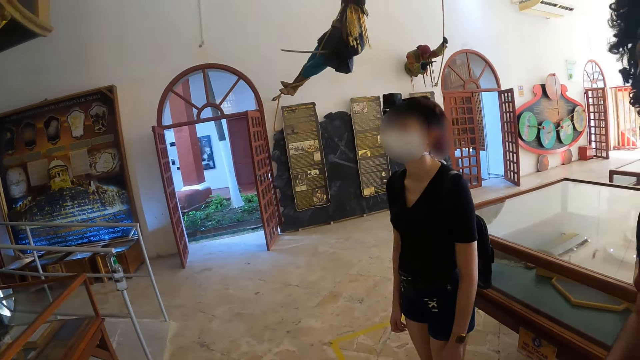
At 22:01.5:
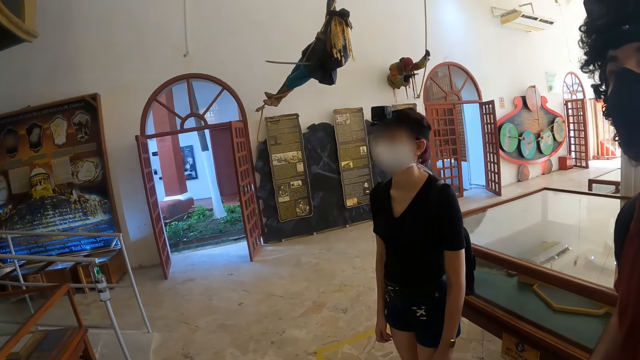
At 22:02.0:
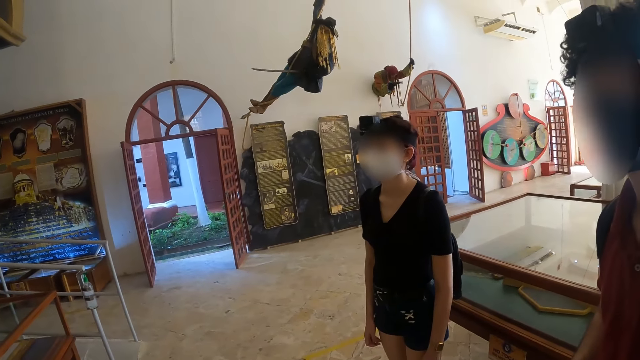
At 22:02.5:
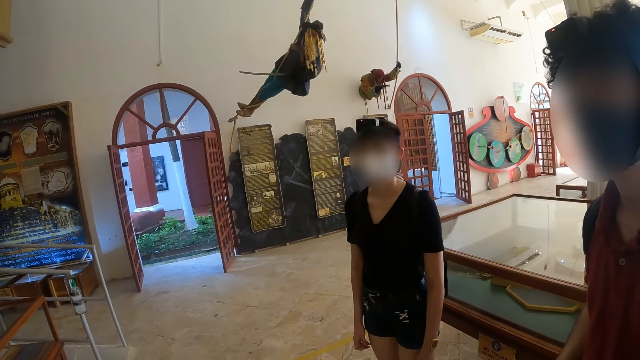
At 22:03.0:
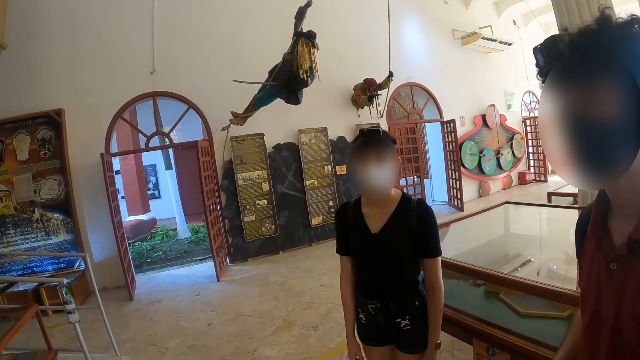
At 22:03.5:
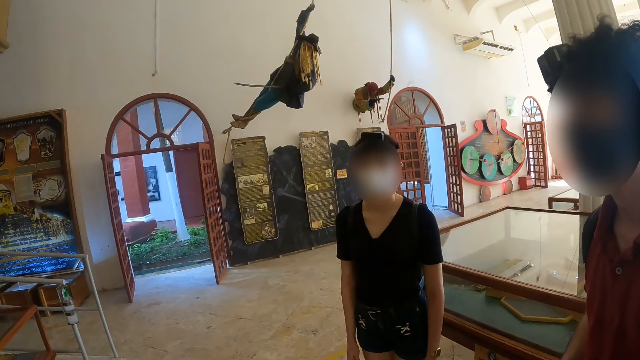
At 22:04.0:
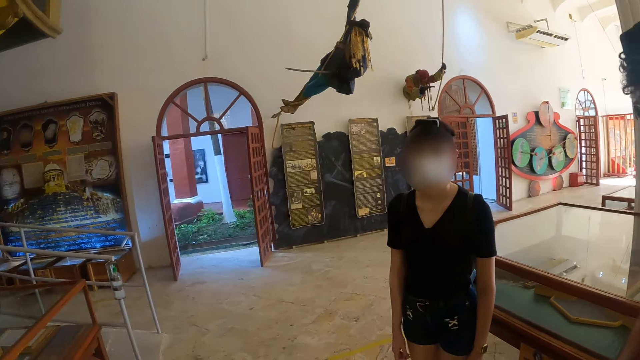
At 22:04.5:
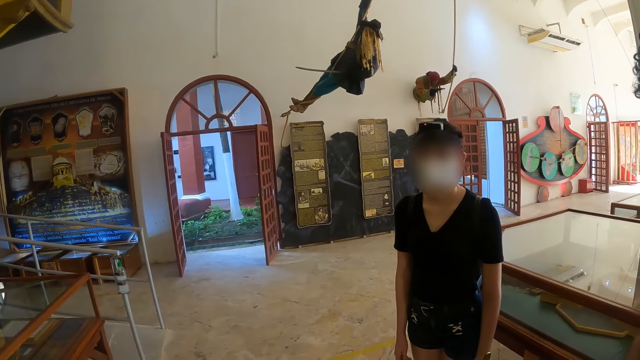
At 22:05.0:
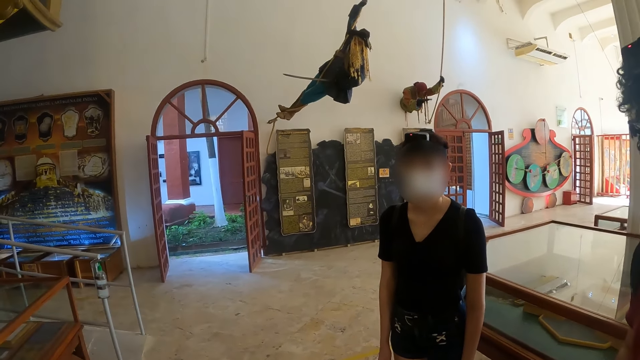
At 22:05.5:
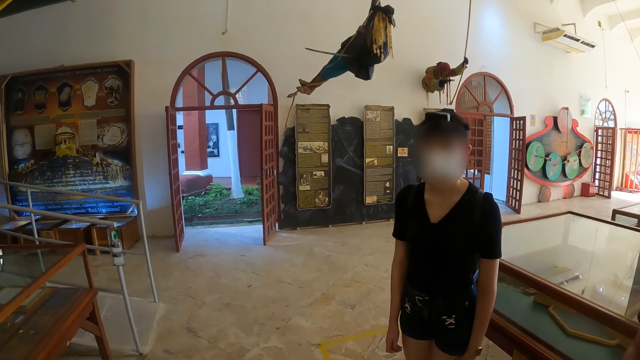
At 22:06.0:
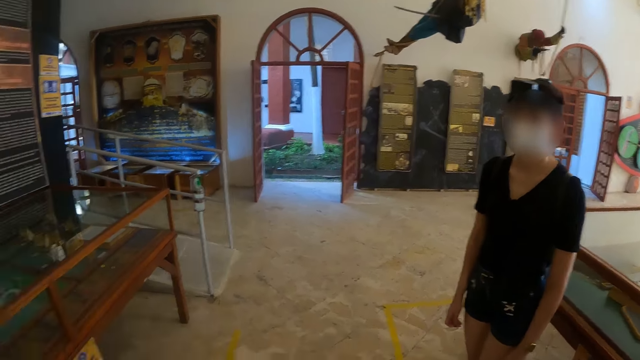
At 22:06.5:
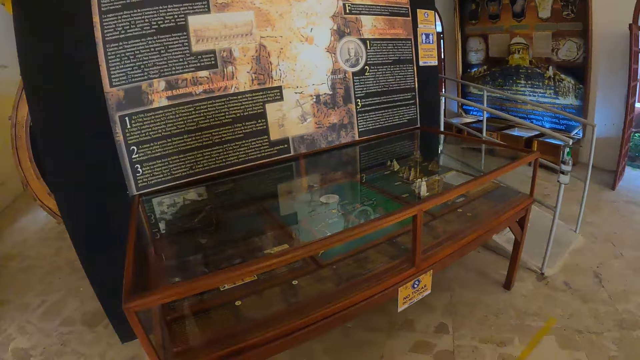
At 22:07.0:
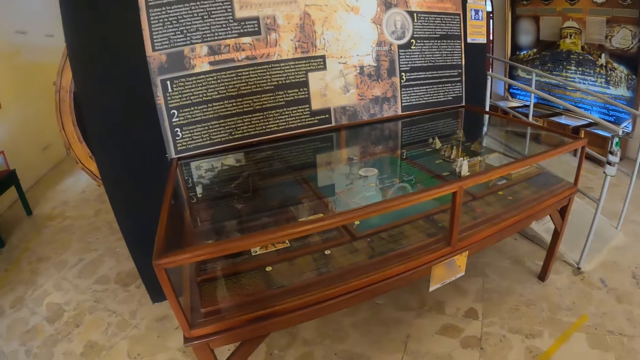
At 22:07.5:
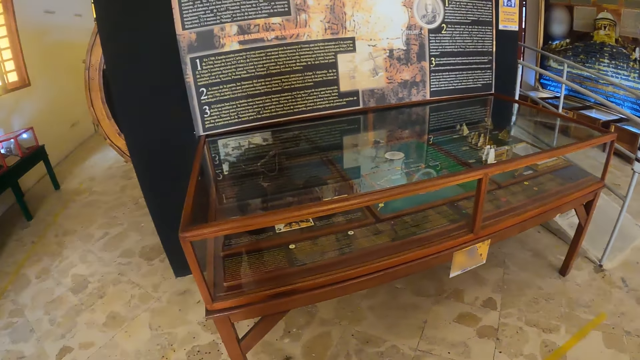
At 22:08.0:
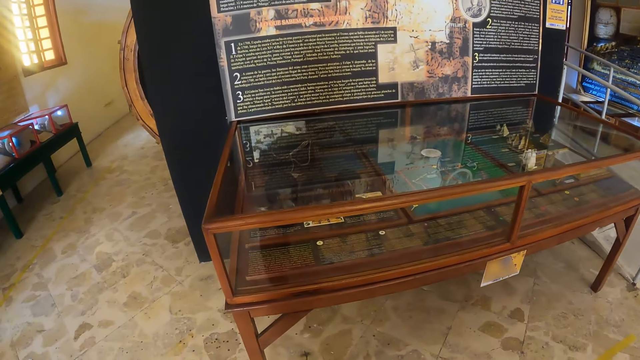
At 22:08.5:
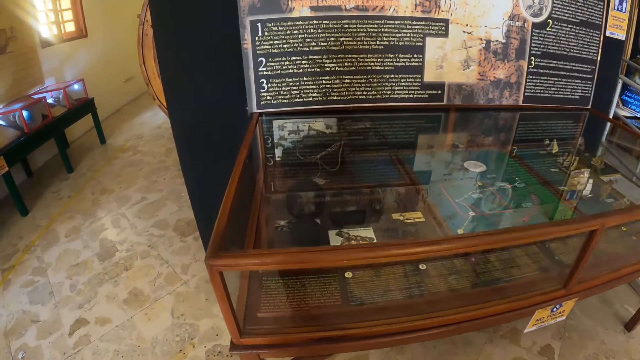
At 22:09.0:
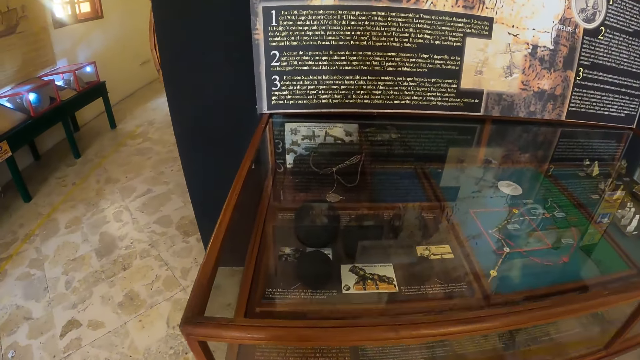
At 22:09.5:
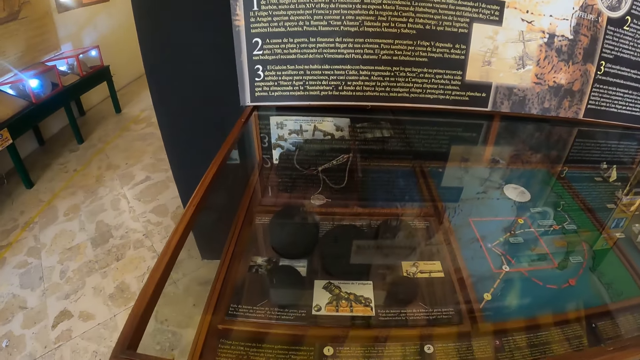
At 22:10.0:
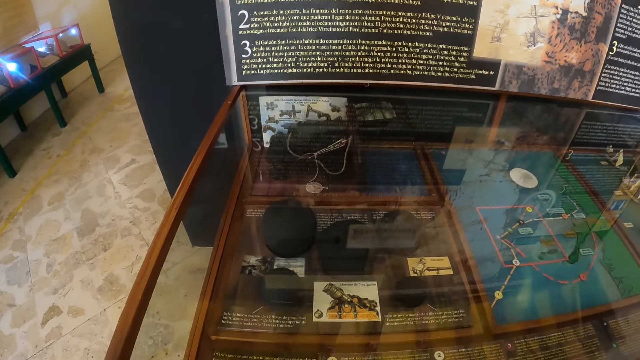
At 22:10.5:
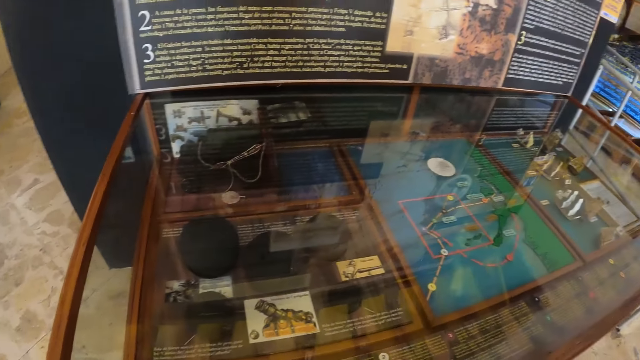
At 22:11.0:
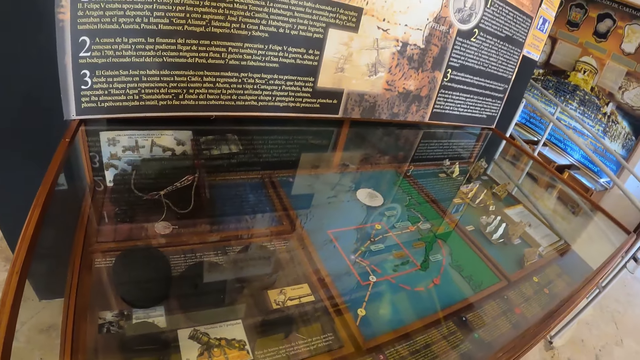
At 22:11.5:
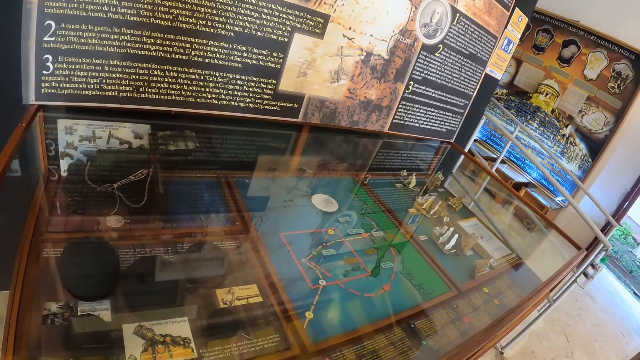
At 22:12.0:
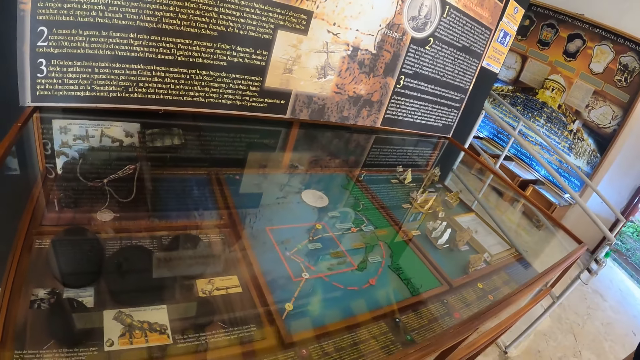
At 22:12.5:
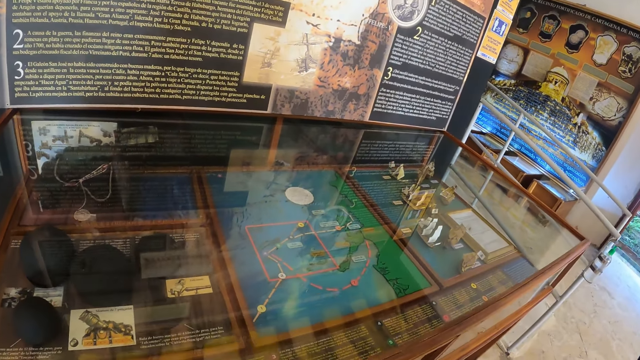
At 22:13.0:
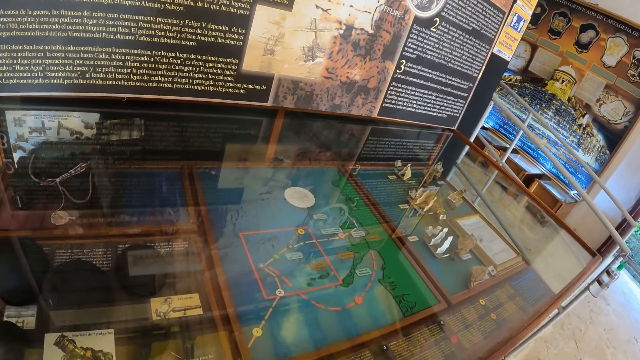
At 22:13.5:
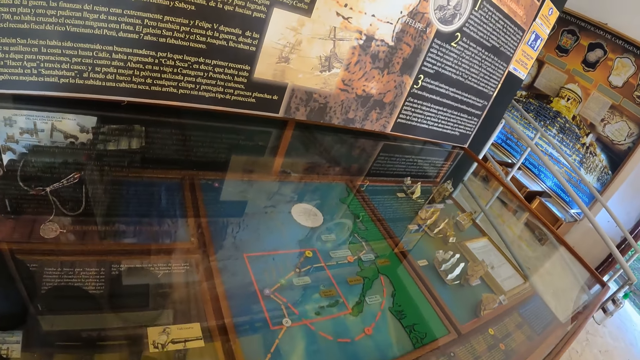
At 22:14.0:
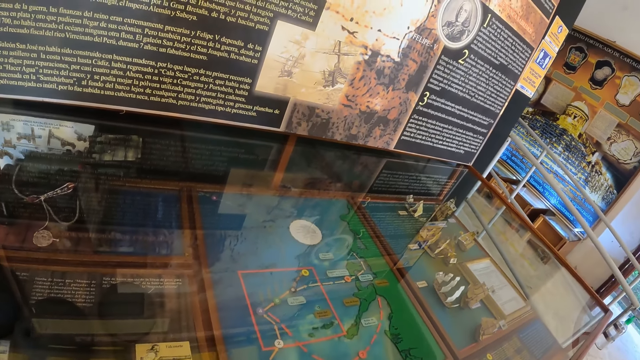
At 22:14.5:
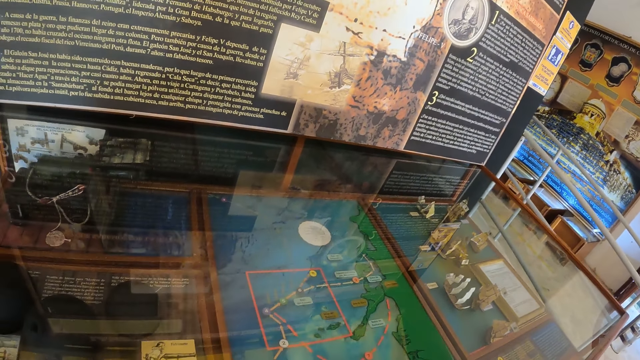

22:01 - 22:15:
The man looks around the museum collection. The woman looks around the museum collection. The camera wearer looks at the man. They converse with the man and the woman. They look at the woman. They look around the museum collection. They look at the exhibits.

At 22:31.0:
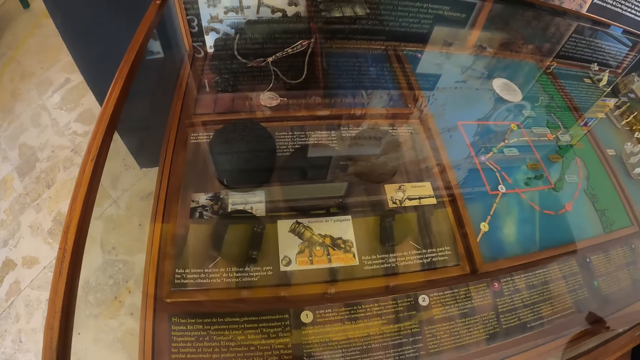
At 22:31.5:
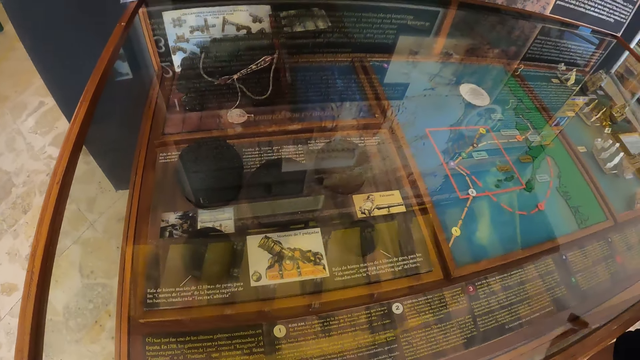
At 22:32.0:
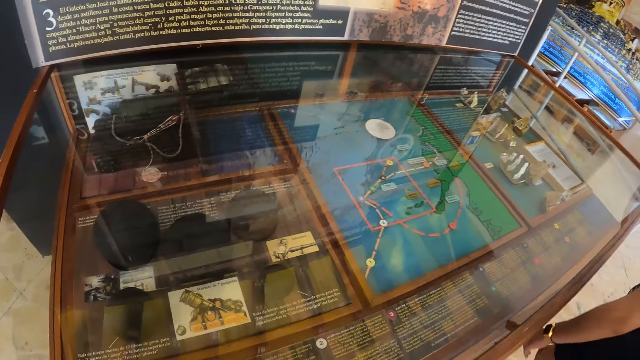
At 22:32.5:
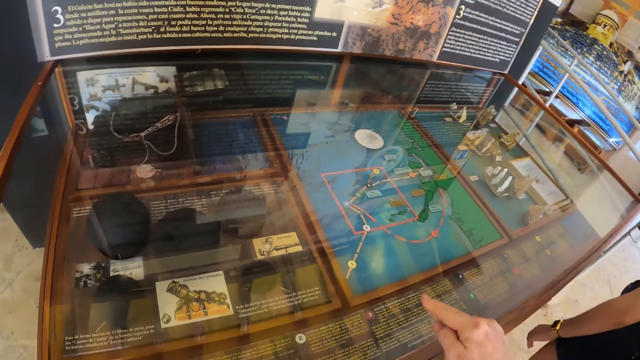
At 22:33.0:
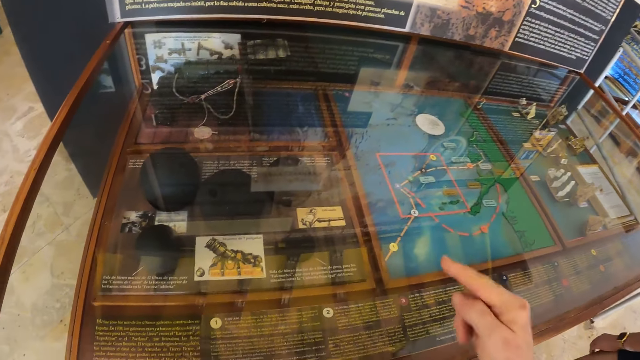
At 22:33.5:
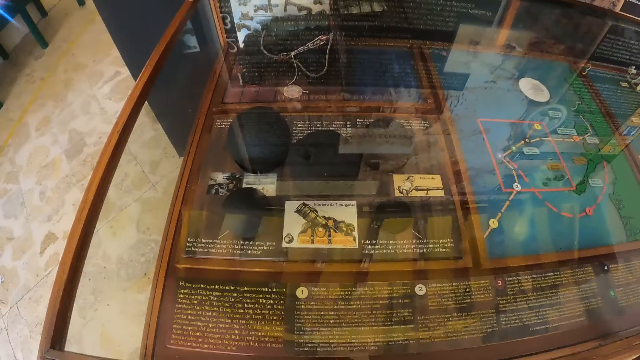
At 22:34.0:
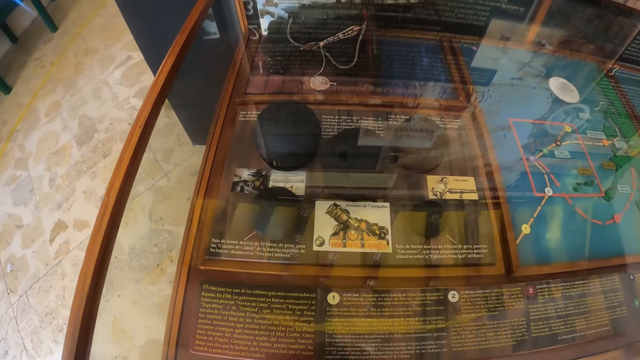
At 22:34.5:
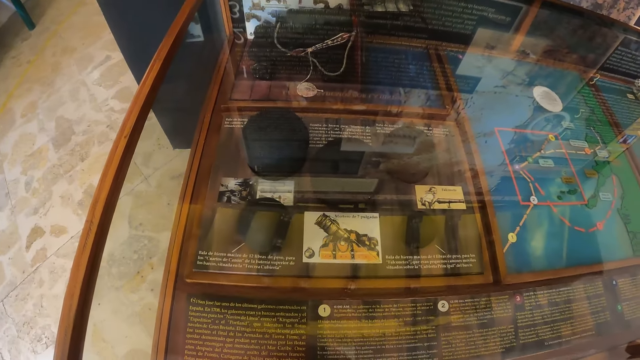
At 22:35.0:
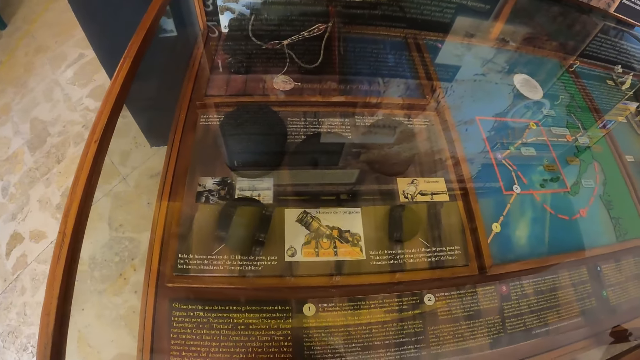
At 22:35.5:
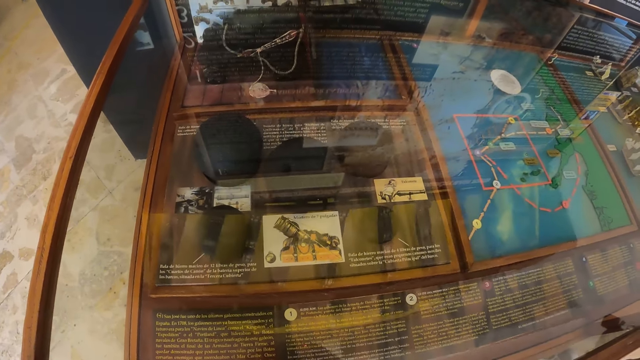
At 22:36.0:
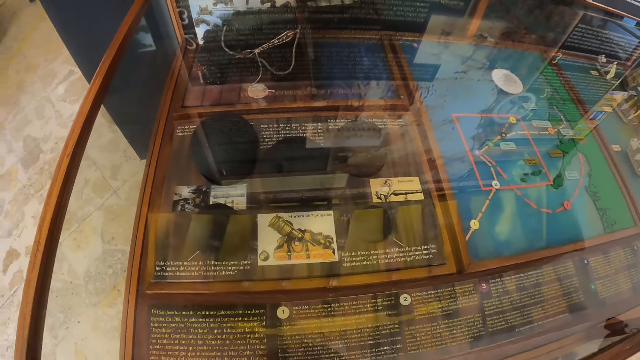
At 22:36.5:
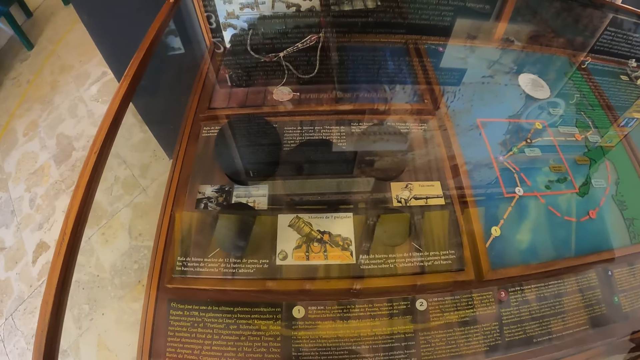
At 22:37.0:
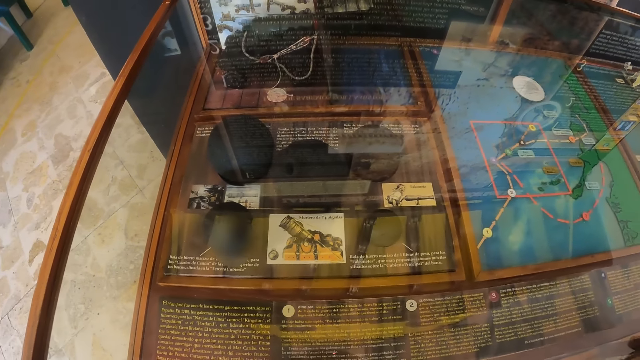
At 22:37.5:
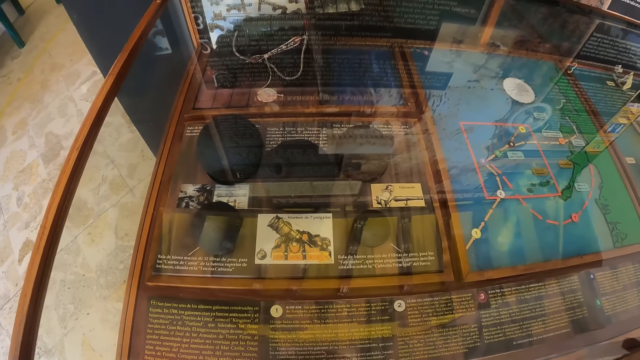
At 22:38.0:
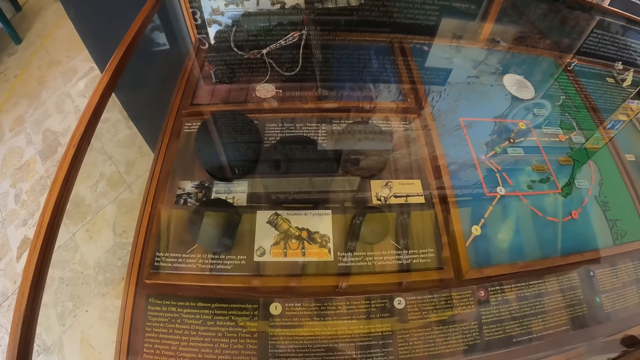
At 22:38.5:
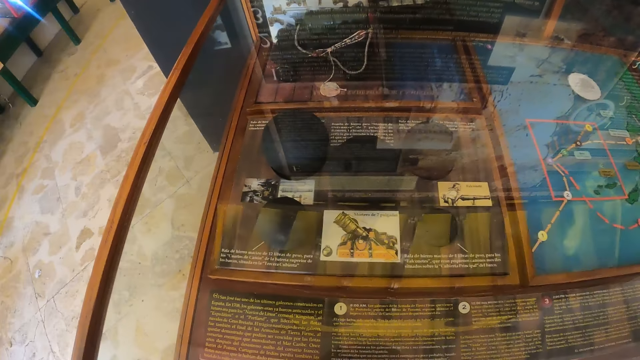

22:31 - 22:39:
The camera wearer points with a finger at the exhibit. They look at the exhibits.
